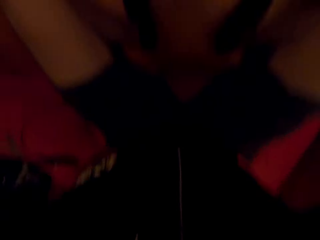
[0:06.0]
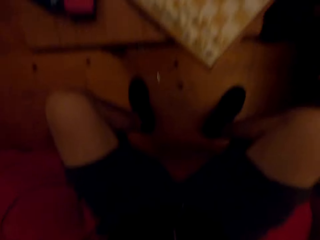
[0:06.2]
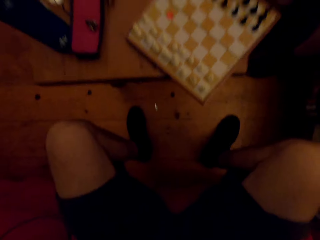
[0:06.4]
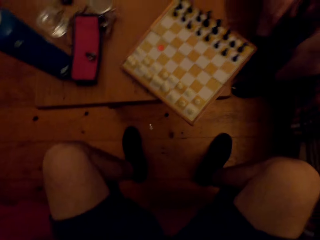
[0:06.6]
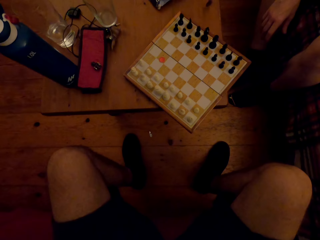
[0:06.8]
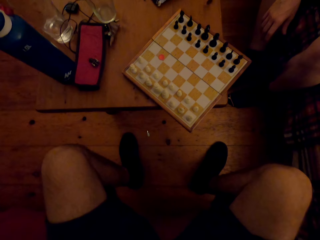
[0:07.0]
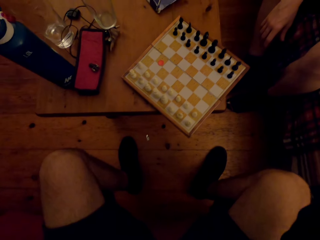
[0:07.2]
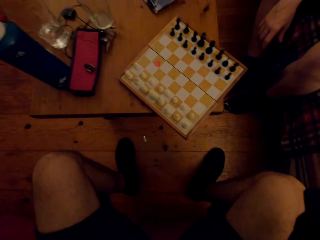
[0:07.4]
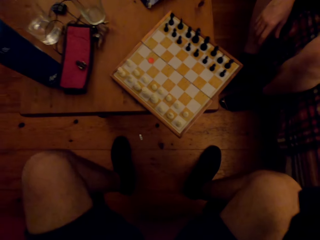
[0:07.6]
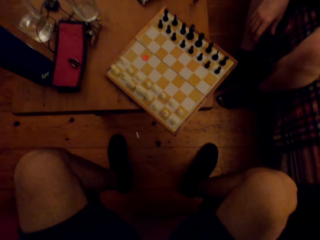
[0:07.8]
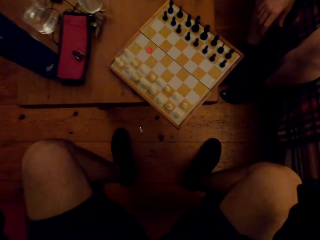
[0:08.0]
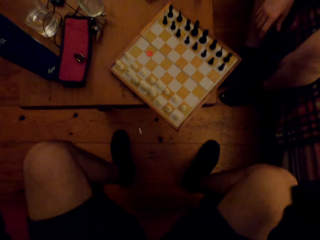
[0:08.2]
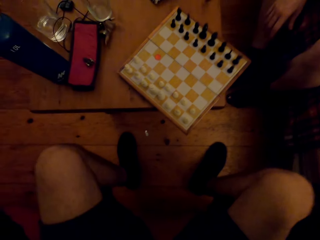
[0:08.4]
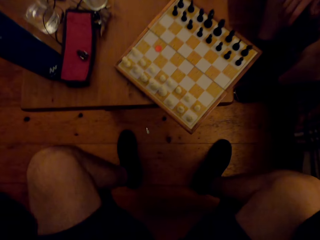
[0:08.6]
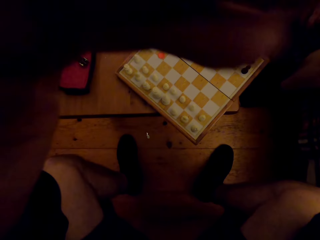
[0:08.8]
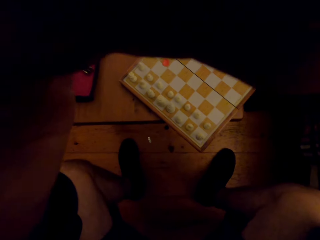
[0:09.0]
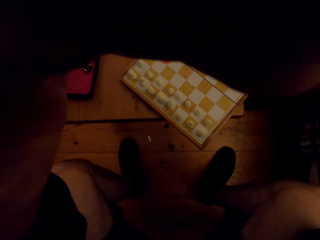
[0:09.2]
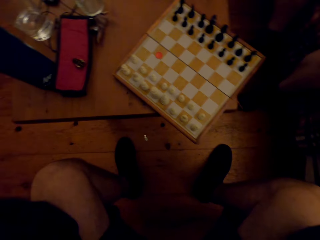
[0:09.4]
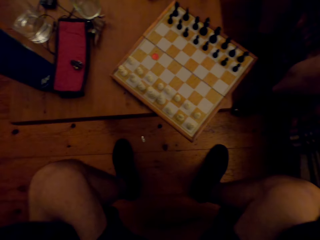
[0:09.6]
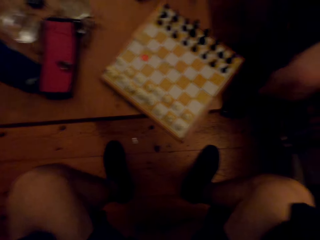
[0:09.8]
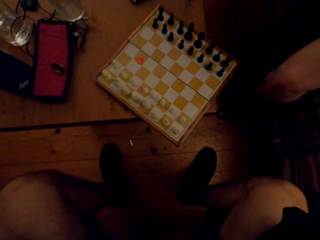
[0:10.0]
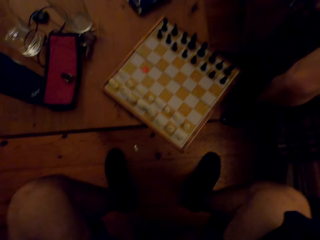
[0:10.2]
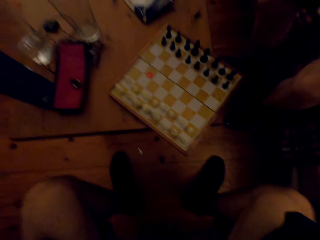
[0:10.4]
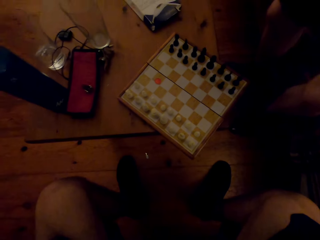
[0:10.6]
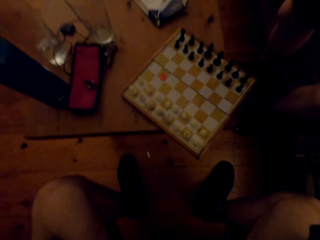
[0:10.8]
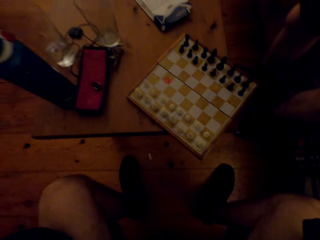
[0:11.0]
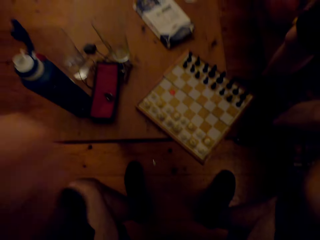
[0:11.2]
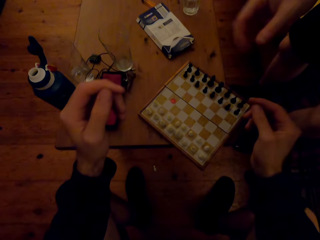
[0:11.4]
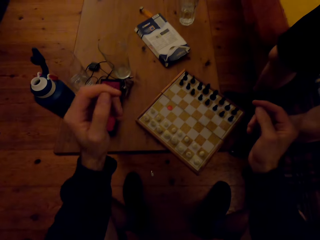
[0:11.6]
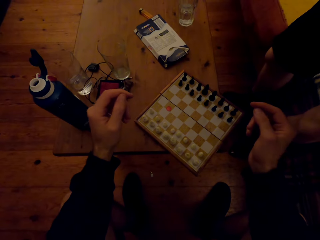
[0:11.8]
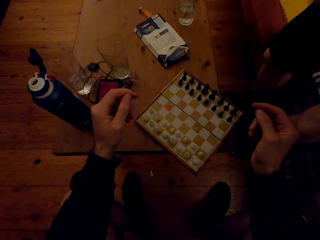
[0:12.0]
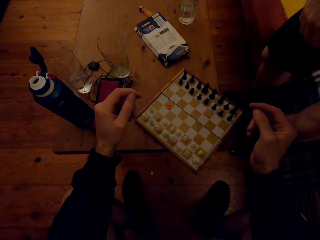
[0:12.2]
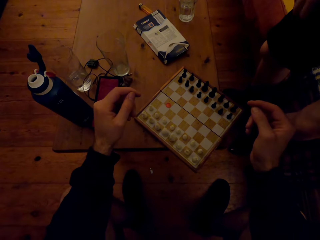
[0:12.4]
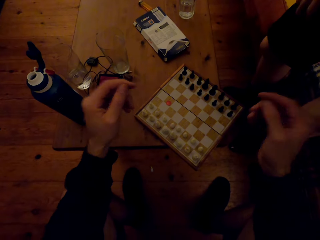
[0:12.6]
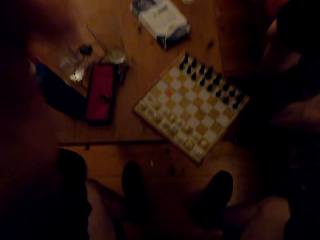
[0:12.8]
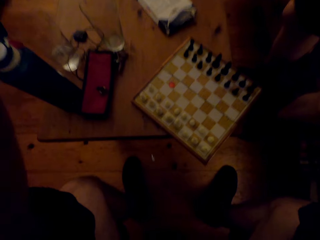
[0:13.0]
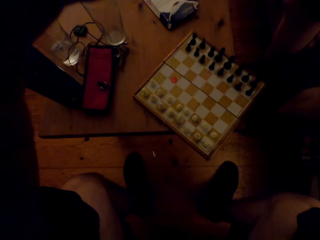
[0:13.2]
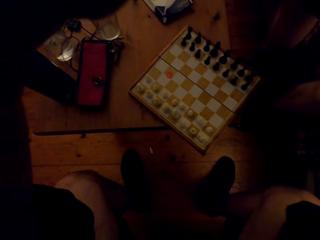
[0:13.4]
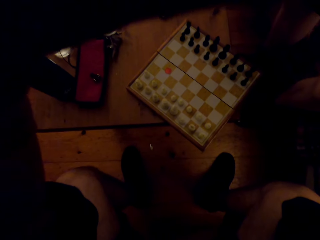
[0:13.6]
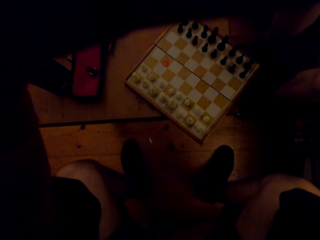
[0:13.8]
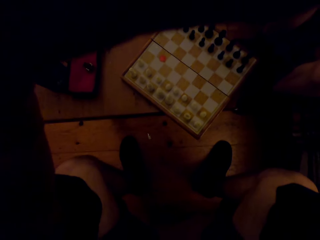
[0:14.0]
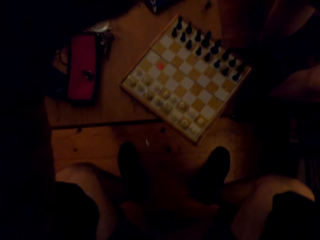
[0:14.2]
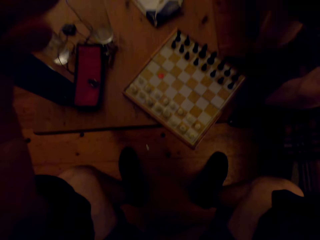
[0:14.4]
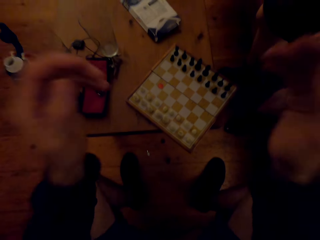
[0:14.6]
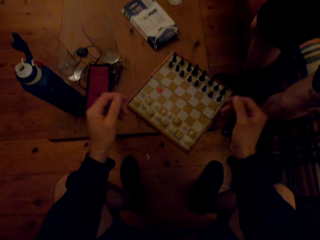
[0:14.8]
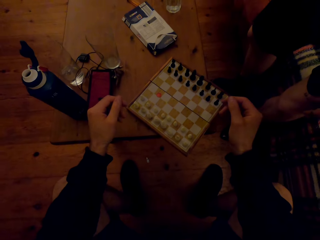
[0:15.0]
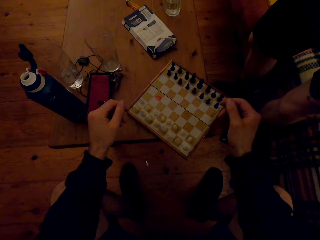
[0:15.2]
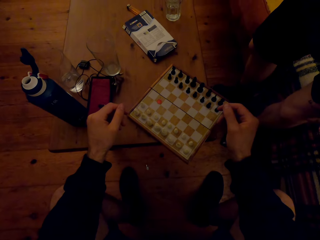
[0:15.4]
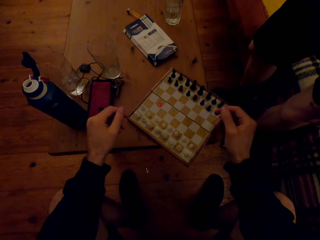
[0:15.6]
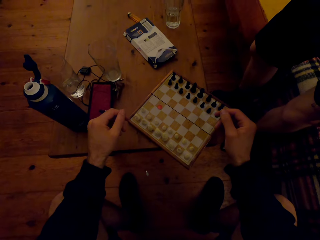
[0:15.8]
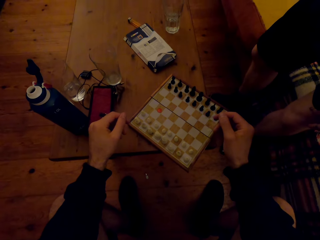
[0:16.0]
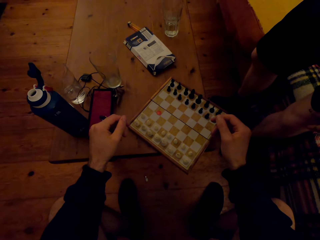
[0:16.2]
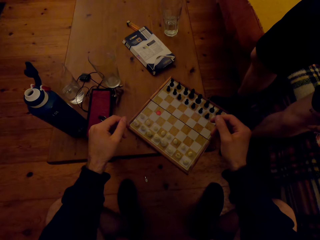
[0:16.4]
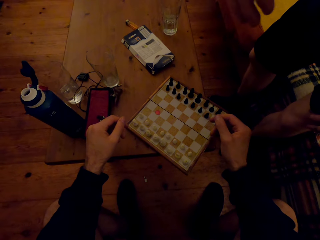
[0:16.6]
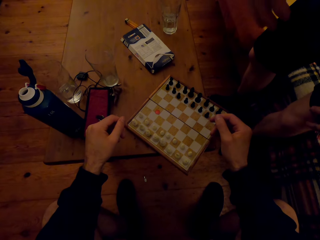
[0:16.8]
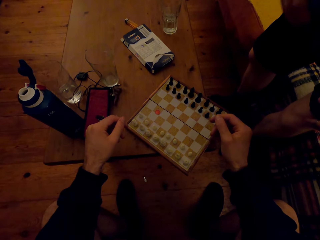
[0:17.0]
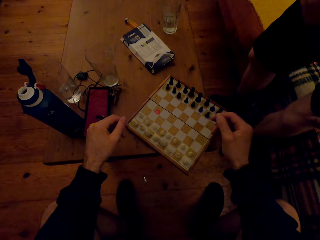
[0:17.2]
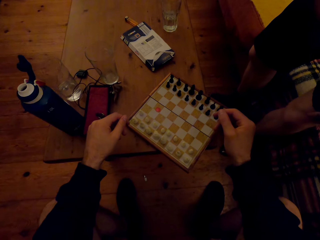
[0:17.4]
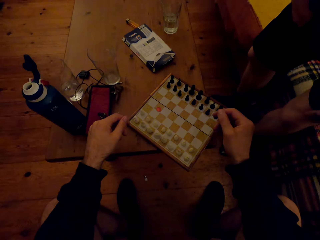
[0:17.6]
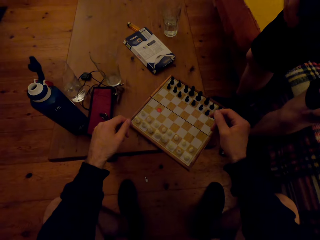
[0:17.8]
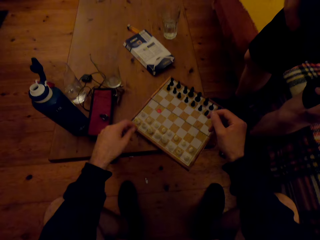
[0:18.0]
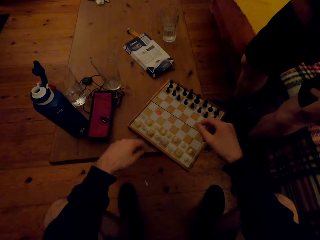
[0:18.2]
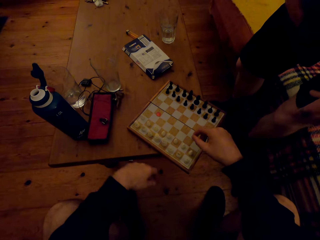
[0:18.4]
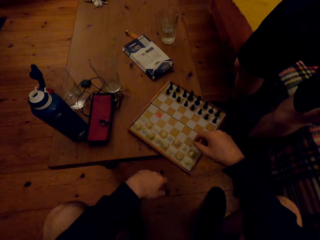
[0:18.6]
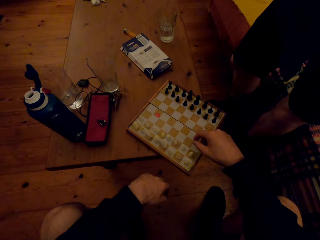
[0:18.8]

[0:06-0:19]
The camera wearer looks at the chess board. He converses with a man. He touches the face. He puts his hands down. He lifts his hands up. He puts his hands down. The man moves his hands.

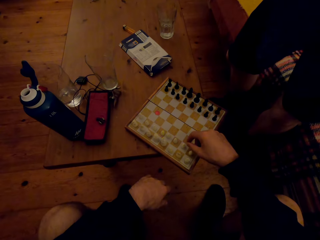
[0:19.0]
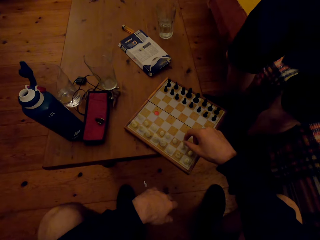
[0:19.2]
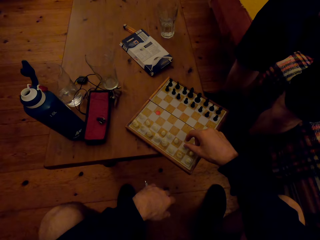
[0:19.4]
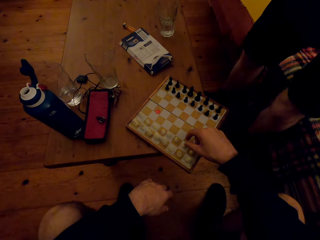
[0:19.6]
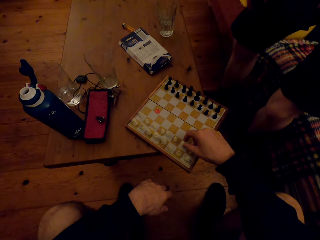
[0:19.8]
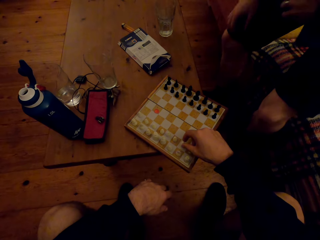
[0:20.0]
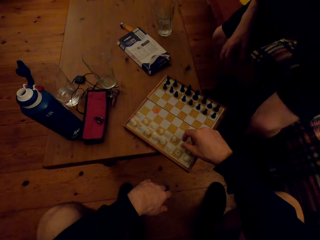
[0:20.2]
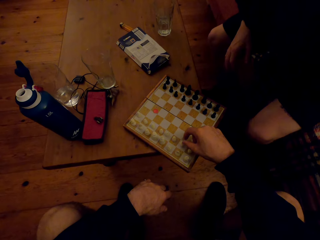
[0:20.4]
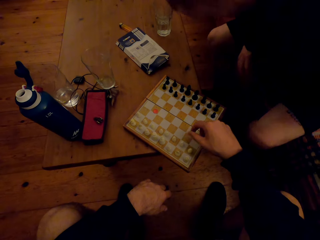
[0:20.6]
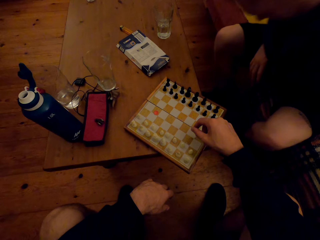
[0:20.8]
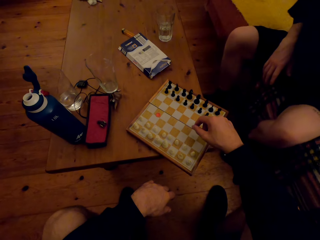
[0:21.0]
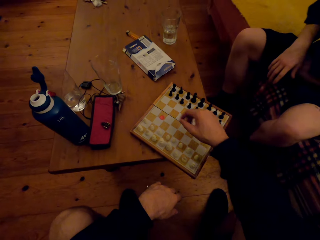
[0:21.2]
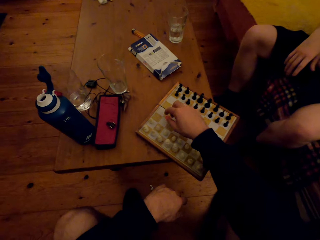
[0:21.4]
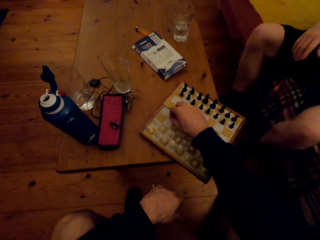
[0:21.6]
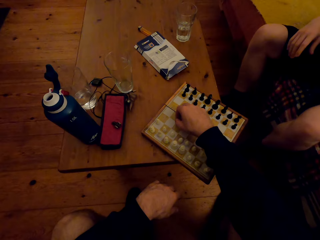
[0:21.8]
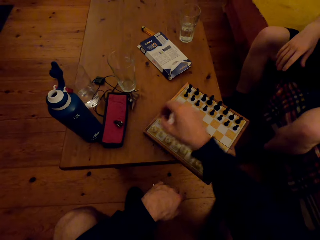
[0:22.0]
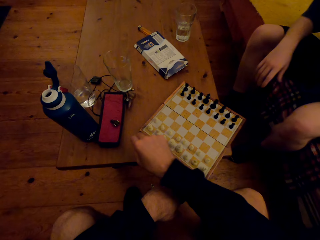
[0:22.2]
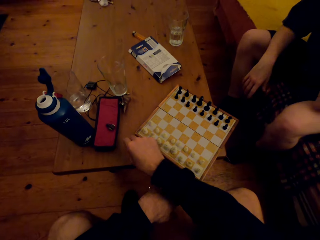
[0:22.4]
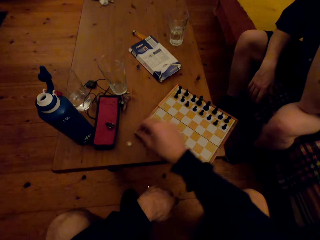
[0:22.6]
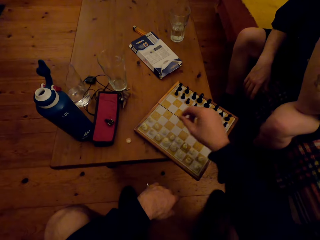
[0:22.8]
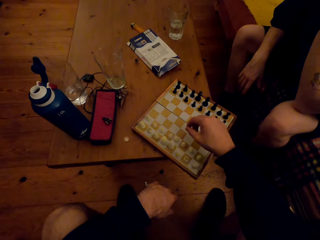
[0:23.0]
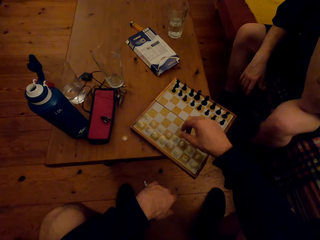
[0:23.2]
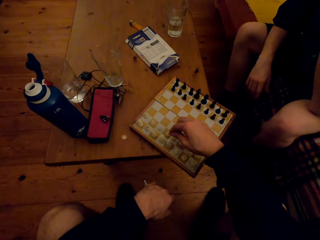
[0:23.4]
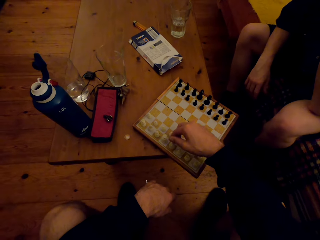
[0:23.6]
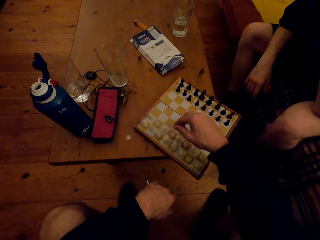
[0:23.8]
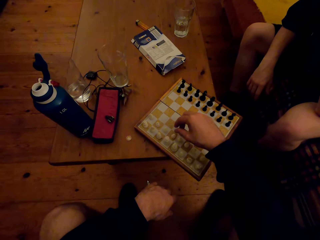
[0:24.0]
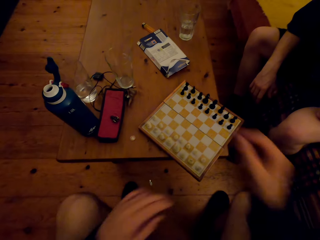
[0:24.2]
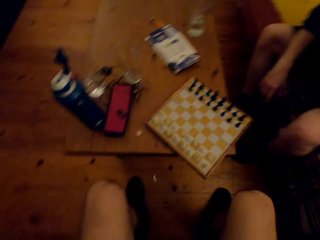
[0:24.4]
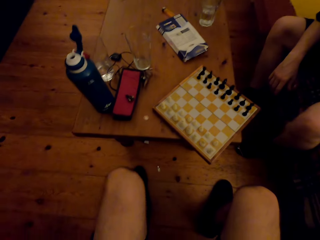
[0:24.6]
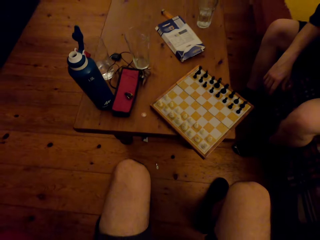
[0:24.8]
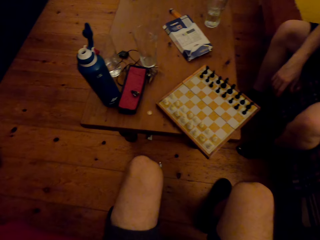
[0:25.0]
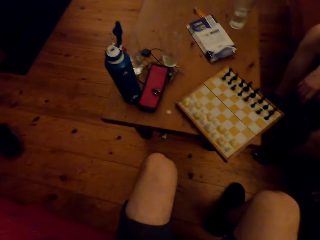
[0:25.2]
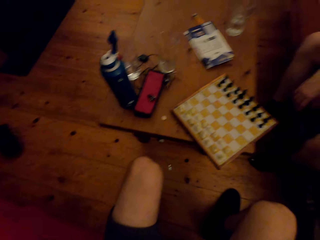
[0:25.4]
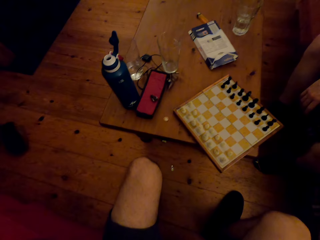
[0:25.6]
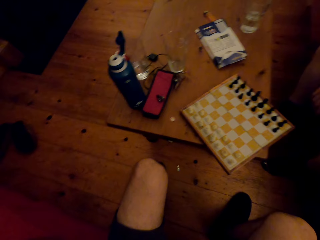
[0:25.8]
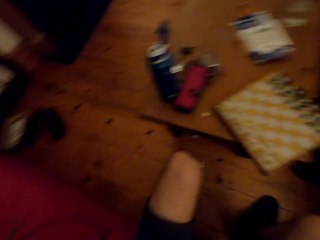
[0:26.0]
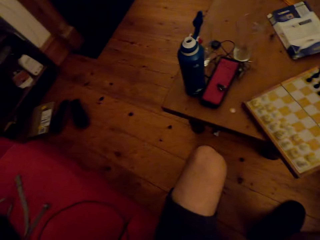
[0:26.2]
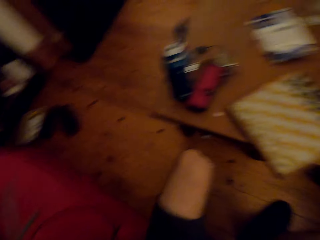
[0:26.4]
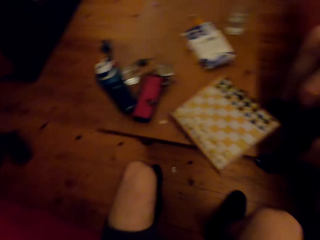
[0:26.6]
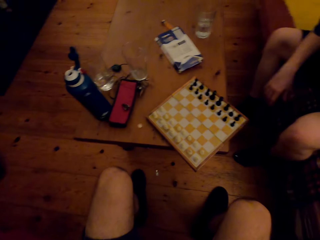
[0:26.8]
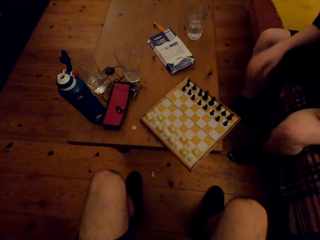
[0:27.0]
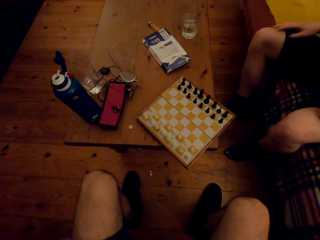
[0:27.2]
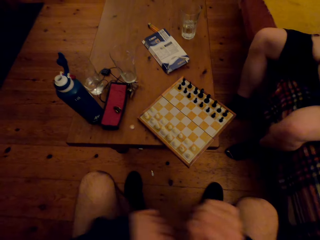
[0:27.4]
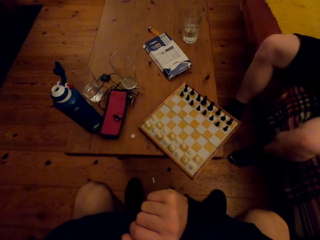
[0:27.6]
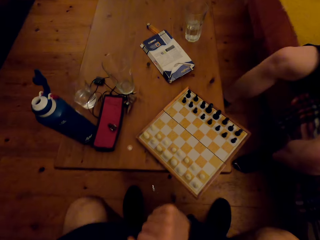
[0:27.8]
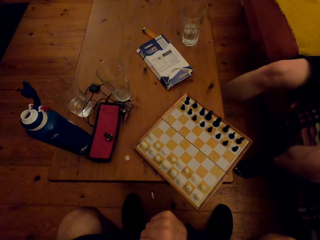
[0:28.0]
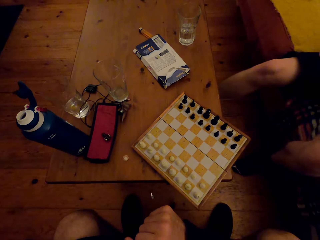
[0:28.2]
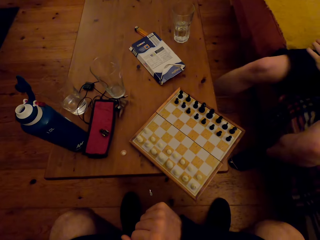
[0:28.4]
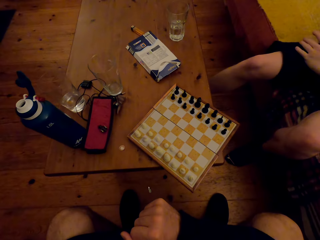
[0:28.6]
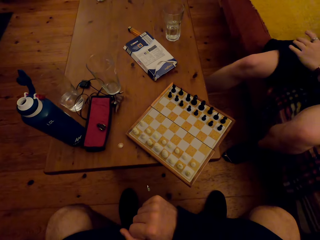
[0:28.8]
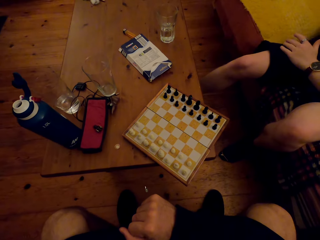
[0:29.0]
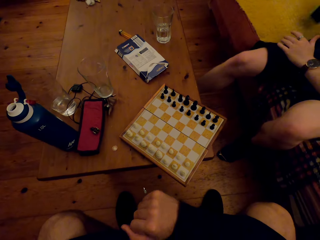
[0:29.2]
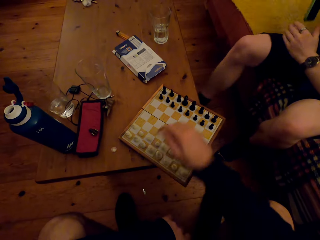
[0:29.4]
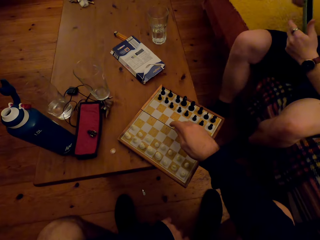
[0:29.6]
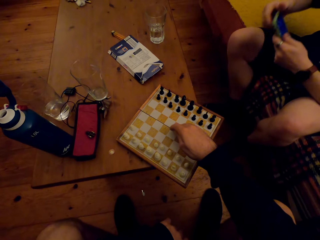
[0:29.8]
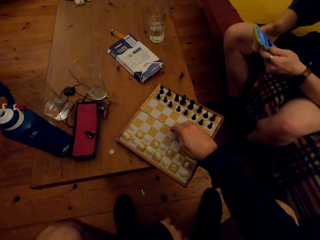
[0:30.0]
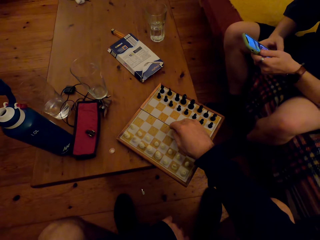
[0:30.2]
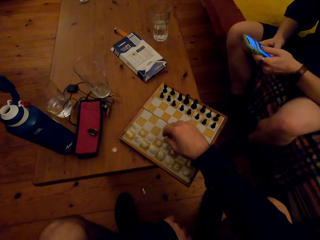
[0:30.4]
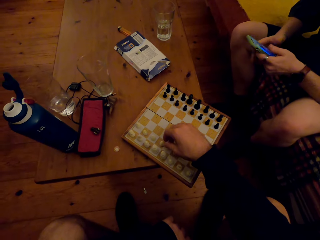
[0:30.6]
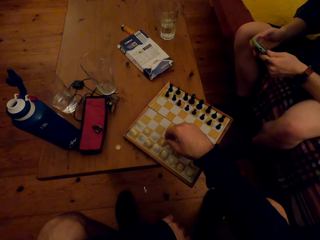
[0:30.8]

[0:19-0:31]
The camera wearer moves his hands. The man sits down. The camera wearer moves his hand forward. He picks something from the chess board. He touches the chess. He puts something on the table. The man moves his hand. The camera wearer moves his hand up. He adjusts chess pieces on the board. He touches the pawn. He lifts his hand up. He looks around. The man moves his hand and removes the phone from his pocket. He moves his leg forward. The camera wearer moves his hand towards the chess.
